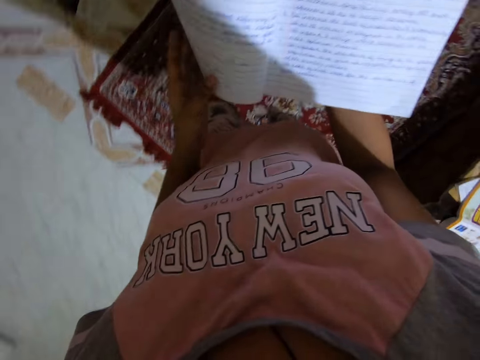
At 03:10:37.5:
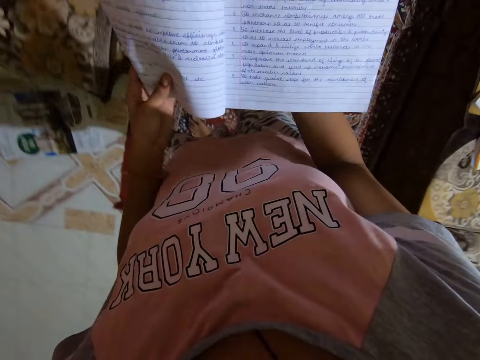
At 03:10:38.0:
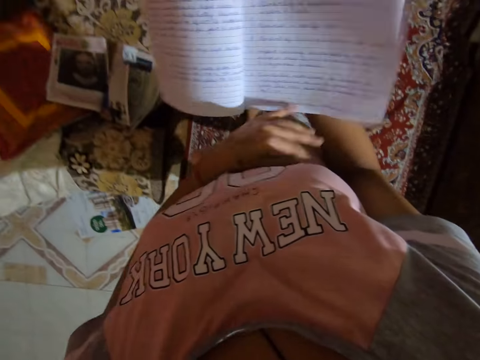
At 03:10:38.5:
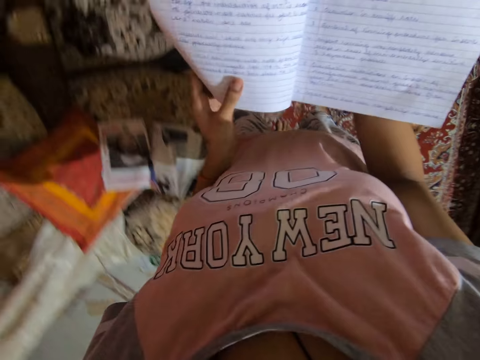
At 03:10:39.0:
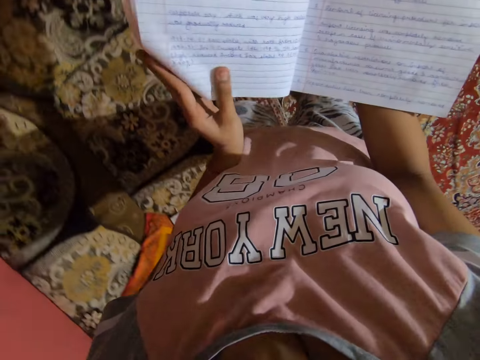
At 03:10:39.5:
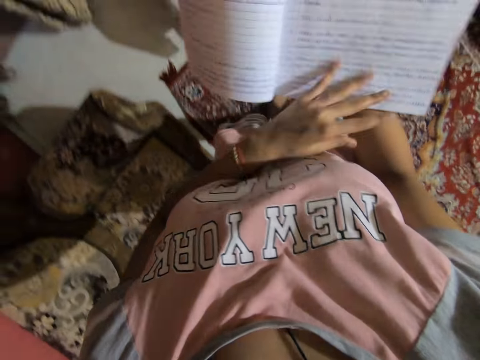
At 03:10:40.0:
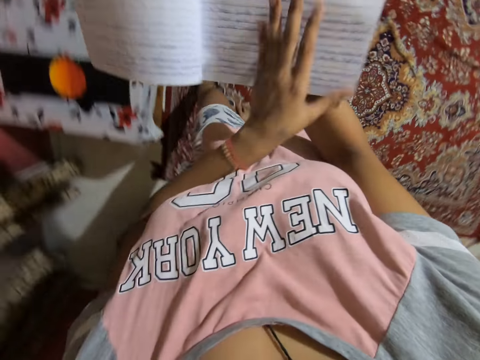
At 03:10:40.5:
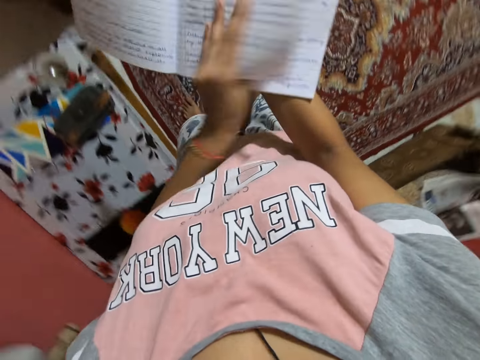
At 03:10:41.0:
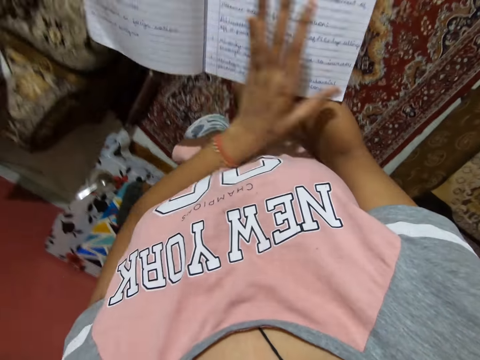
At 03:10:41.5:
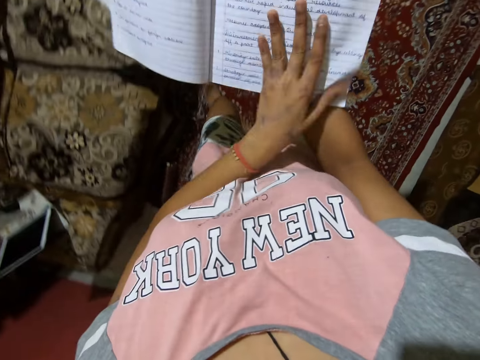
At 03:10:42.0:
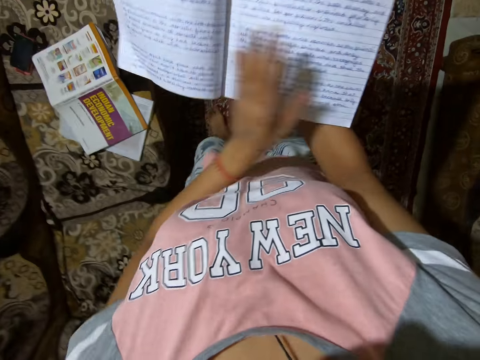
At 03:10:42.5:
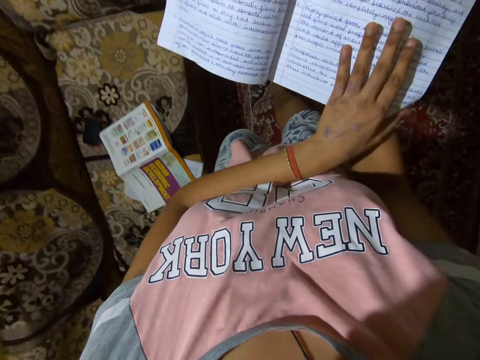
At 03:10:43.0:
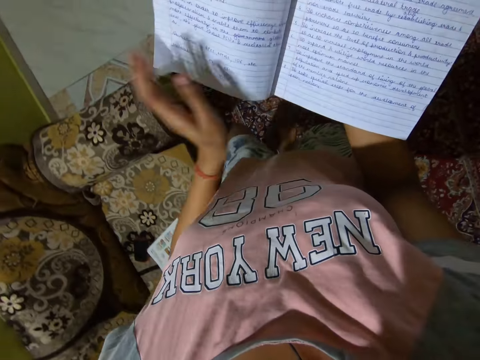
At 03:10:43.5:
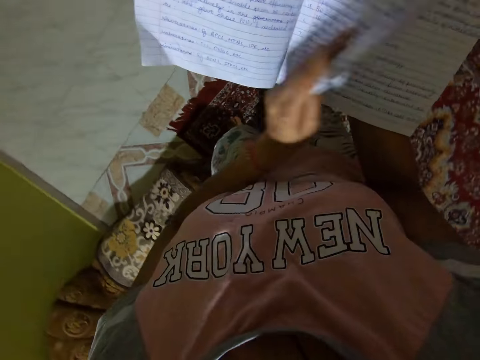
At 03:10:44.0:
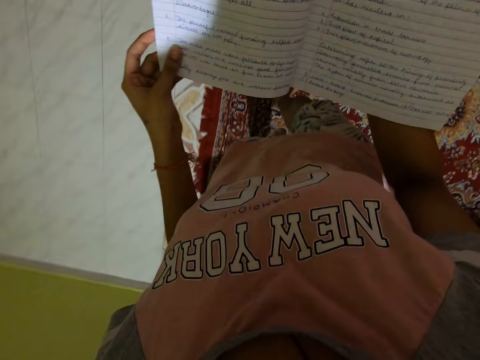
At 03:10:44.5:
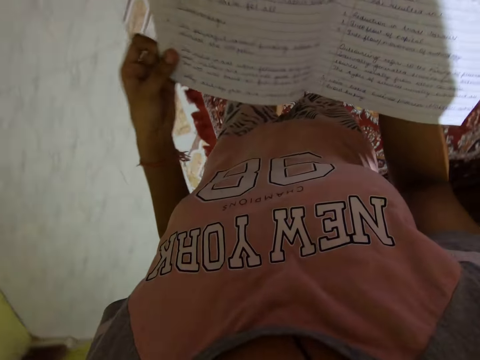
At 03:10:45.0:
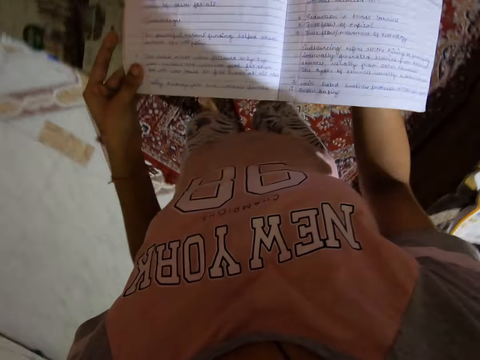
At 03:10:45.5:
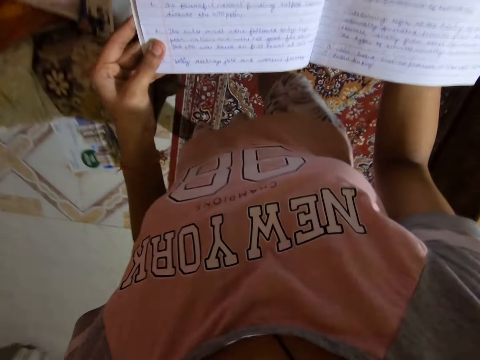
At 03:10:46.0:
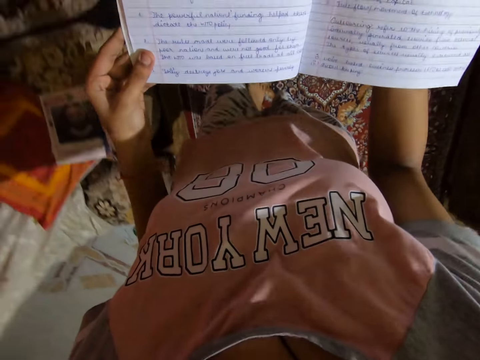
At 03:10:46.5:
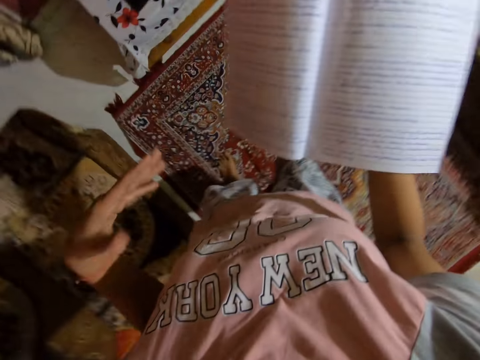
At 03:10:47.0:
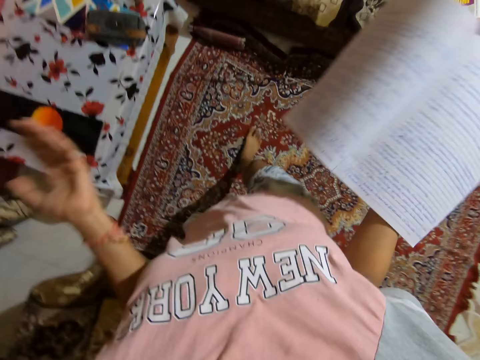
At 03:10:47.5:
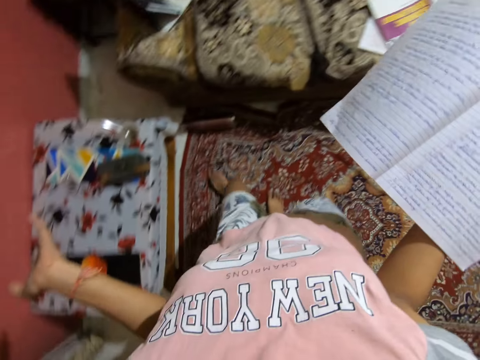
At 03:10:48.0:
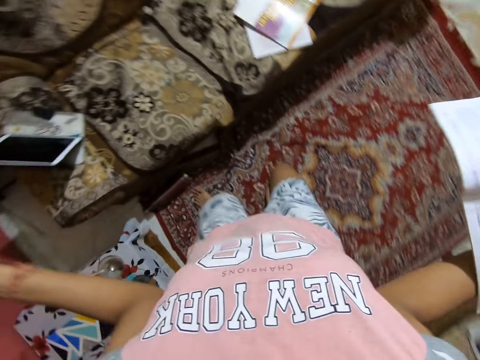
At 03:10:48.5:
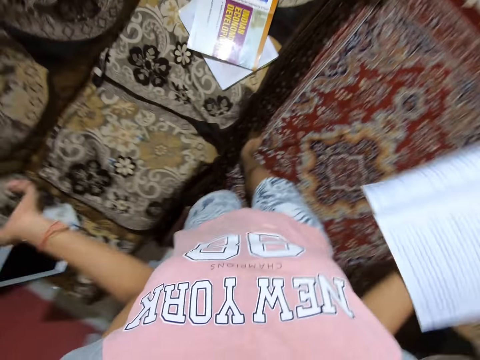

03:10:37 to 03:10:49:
The camera wearer turns to another page. They turn to another page repeatedly.

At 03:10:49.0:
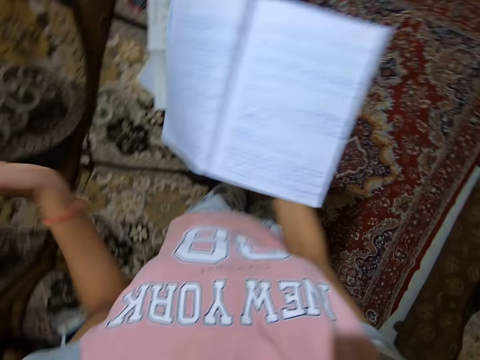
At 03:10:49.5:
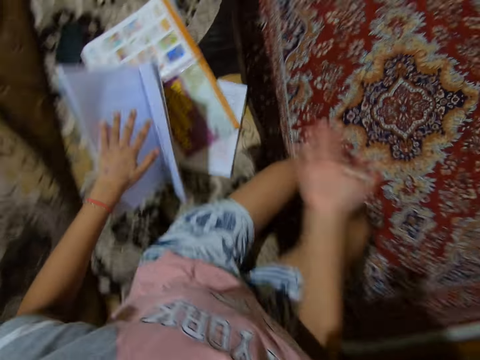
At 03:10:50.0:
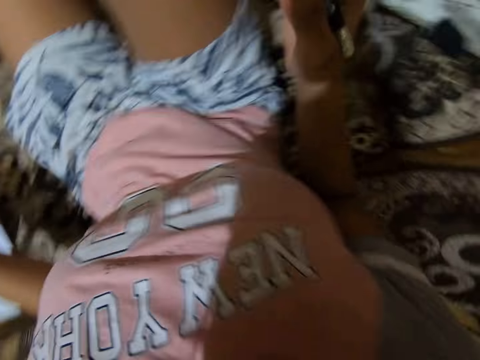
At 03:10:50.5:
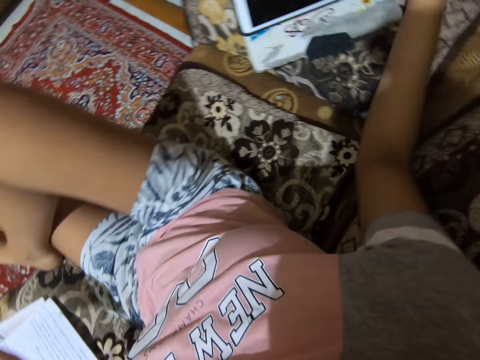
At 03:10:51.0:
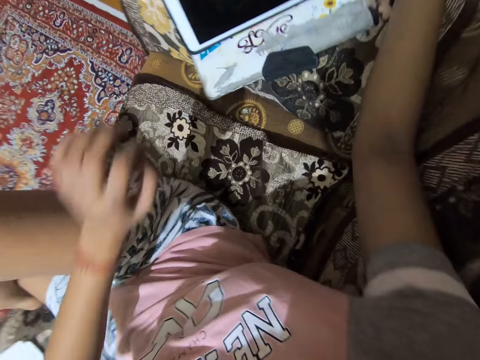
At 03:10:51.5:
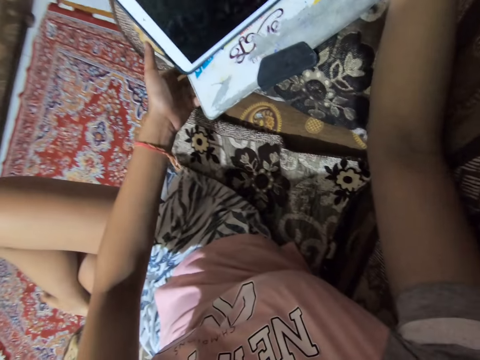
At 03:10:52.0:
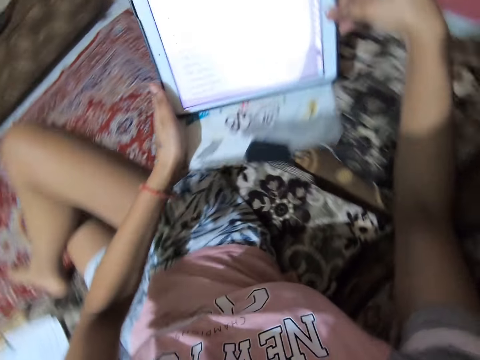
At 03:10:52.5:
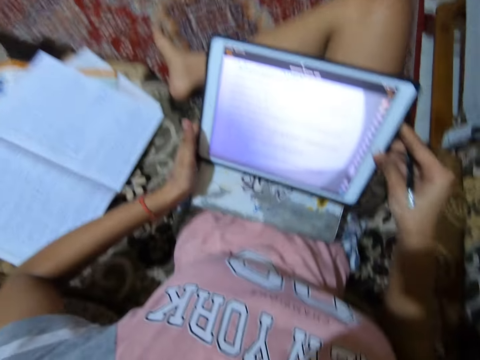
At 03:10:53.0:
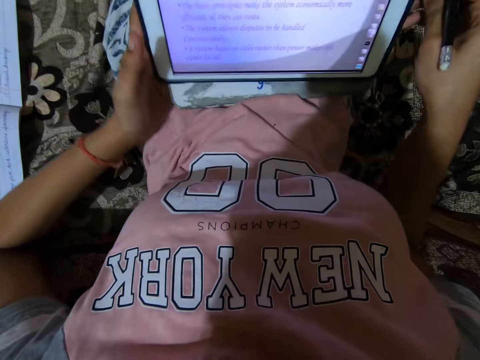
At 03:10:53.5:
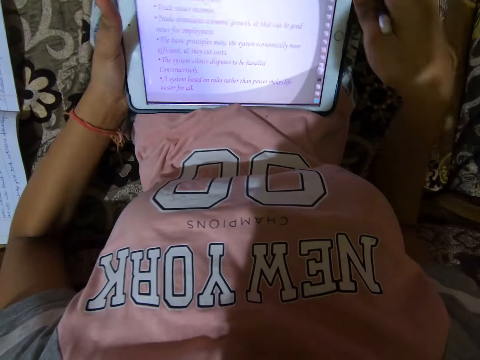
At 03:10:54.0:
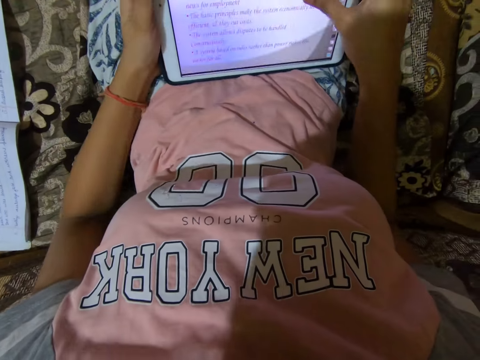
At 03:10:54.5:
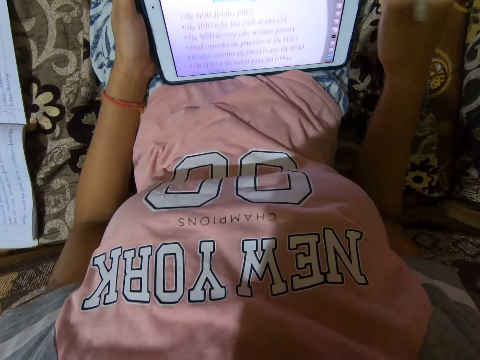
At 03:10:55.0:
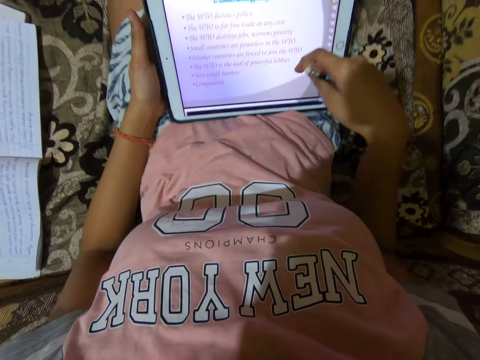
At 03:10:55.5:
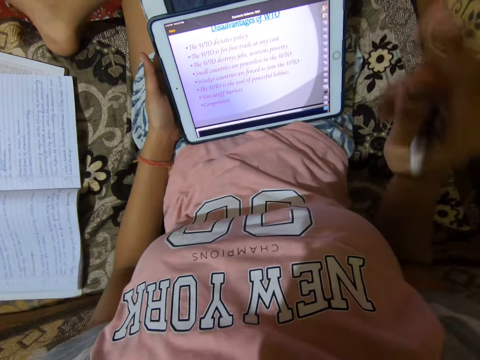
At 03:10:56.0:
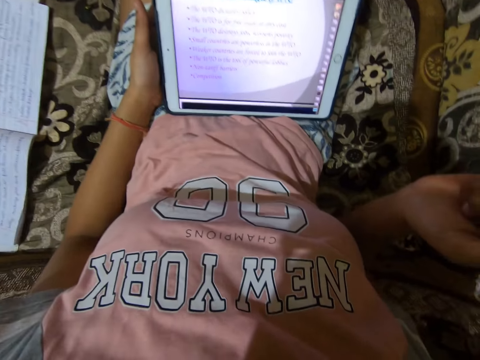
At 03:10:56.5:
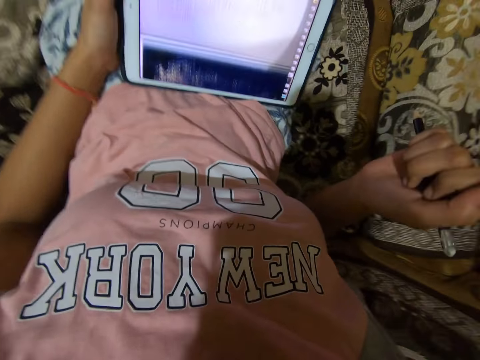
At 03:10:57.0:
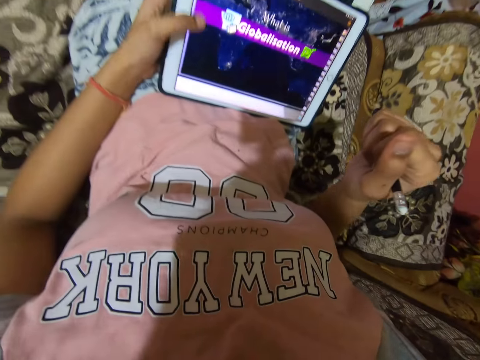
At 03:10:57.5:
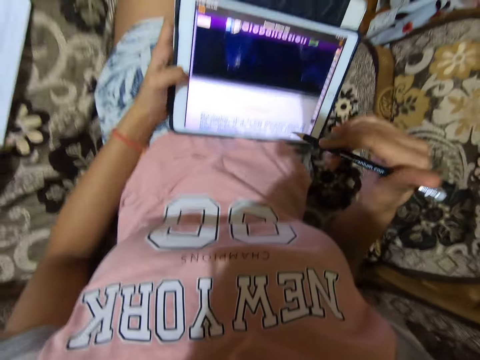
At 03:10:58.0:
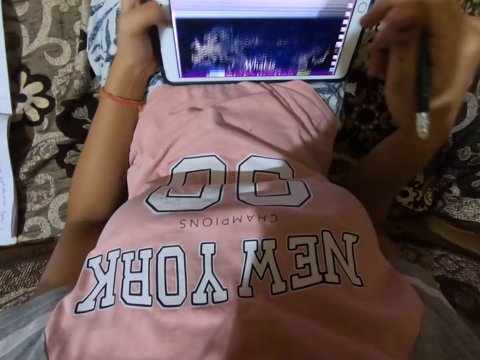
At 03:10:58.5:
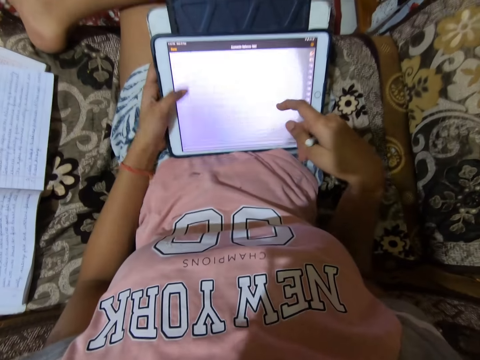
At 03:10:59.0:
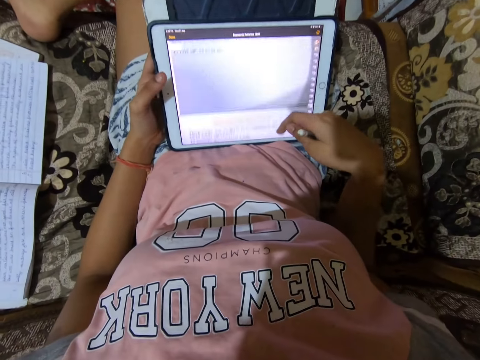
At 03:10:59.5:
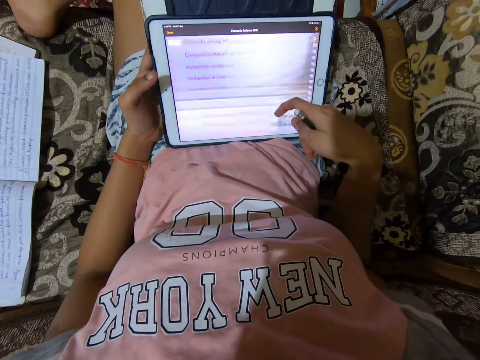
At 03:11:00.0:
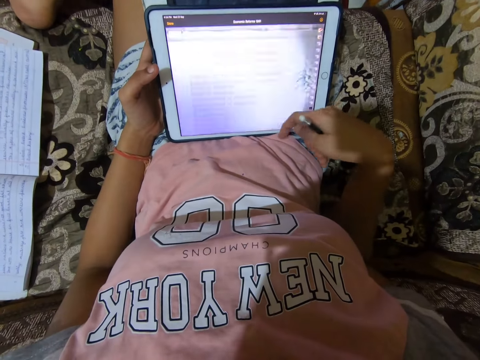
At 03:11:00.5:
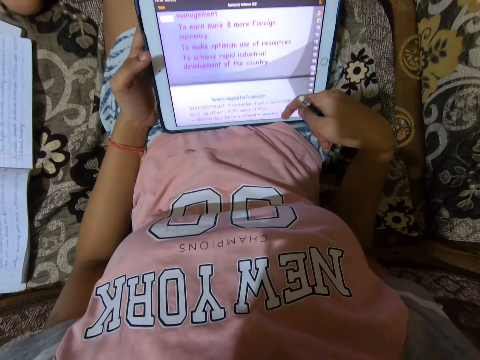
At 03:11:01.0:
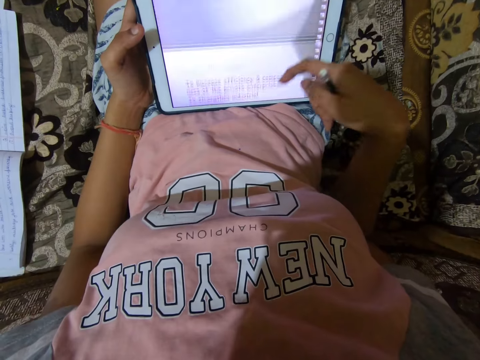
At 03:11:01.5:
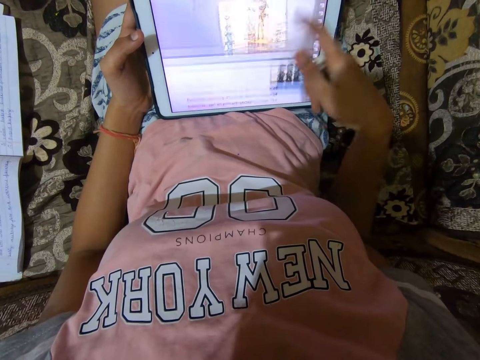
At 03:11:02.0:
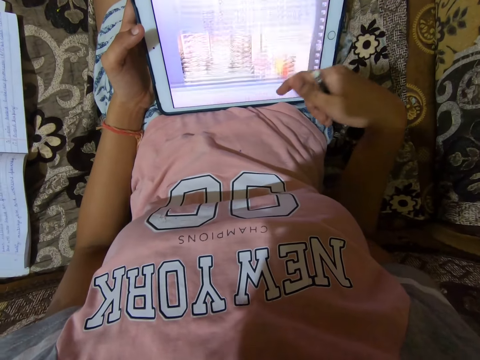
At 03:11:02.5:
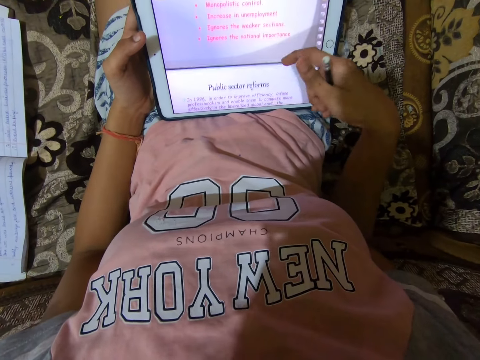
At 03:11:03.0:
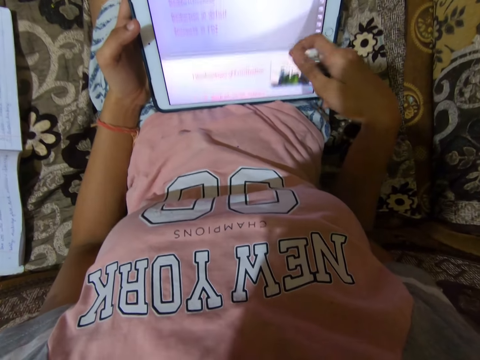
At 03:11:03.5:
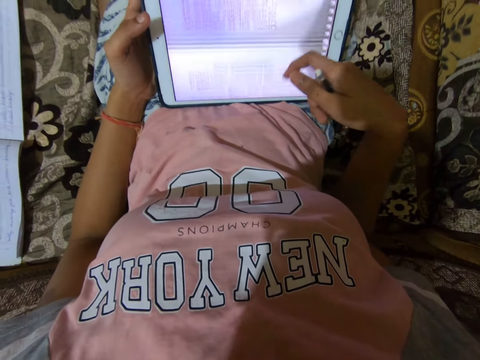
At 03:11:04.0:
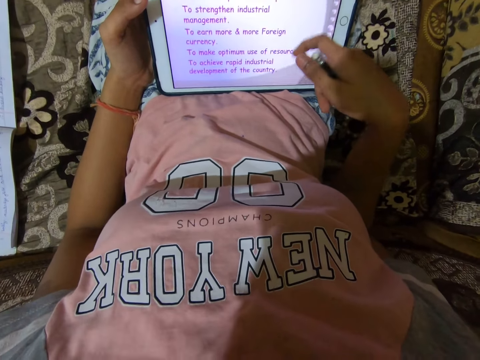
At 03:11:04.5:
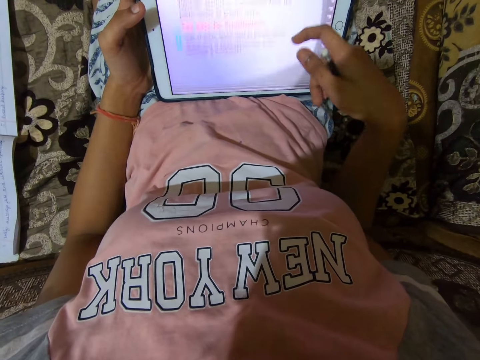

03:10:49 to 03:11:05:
The camera wearer holds an exercise book. They sit on a couch and drop the book on the couch. They press the iPad. They carry the iPad from the couch cushion. They place the iPad on the lap. They hold the tablet. They press the iPad. They scroll through the tablet screen.
